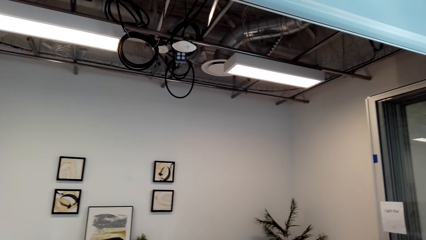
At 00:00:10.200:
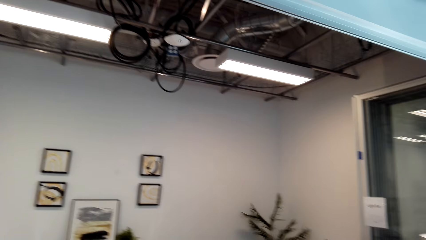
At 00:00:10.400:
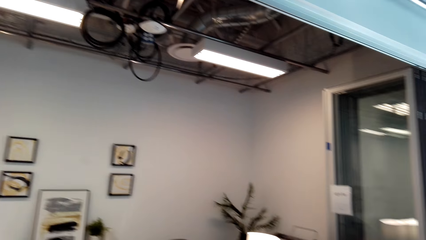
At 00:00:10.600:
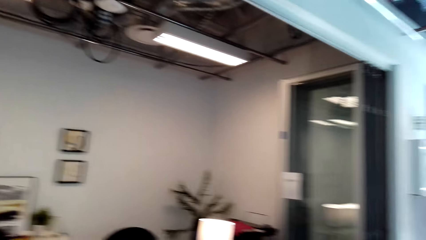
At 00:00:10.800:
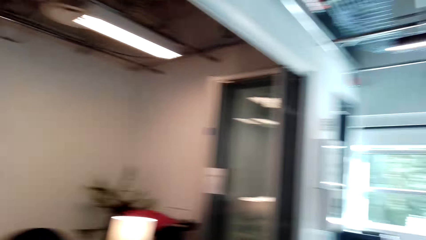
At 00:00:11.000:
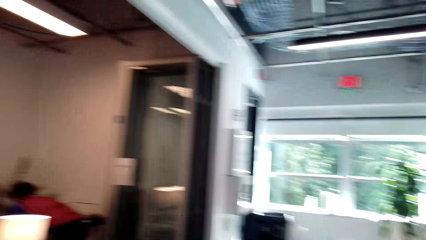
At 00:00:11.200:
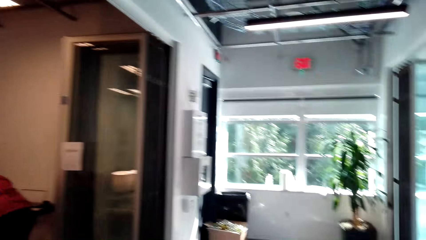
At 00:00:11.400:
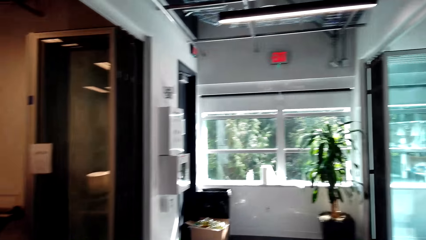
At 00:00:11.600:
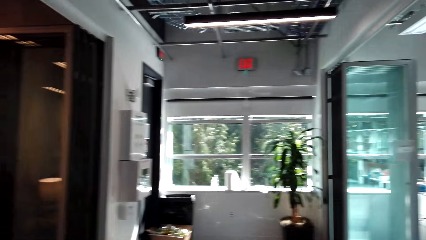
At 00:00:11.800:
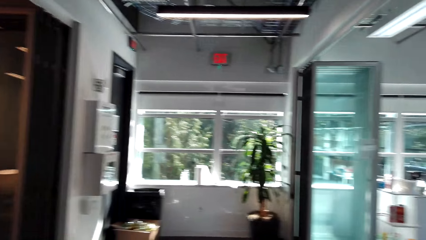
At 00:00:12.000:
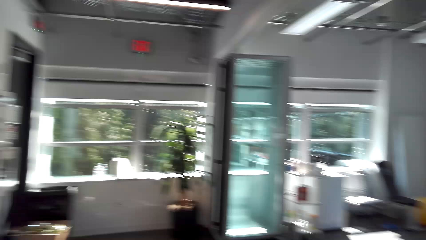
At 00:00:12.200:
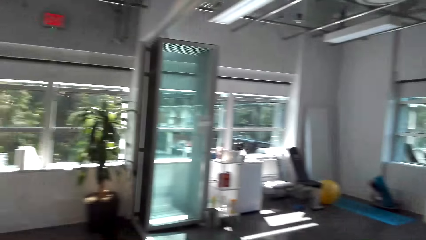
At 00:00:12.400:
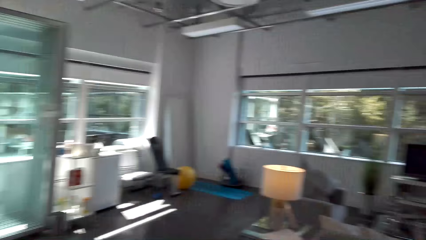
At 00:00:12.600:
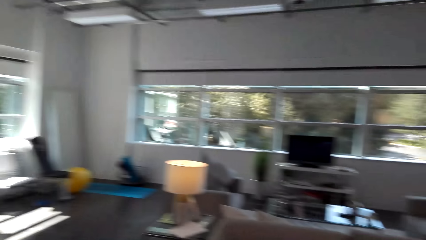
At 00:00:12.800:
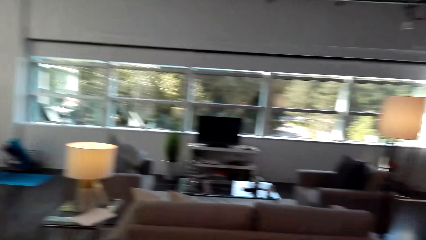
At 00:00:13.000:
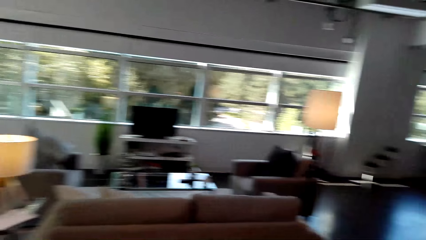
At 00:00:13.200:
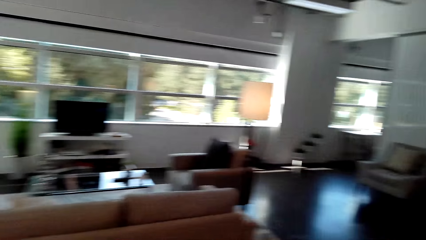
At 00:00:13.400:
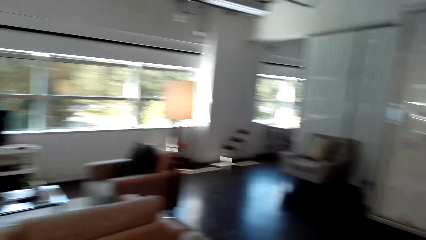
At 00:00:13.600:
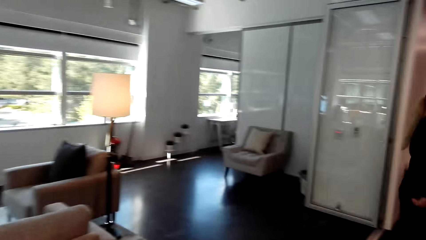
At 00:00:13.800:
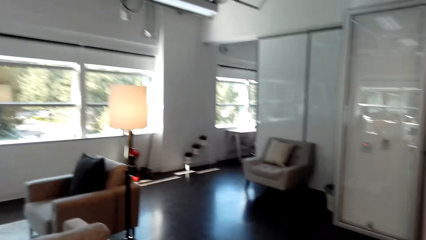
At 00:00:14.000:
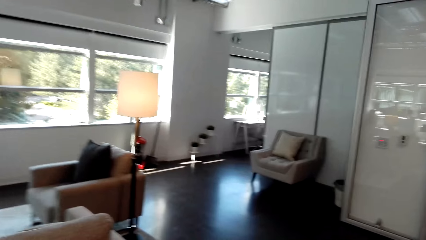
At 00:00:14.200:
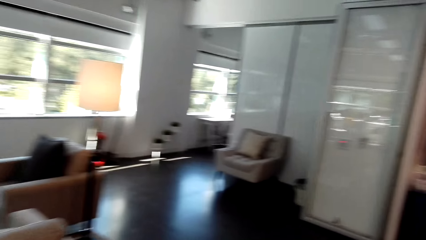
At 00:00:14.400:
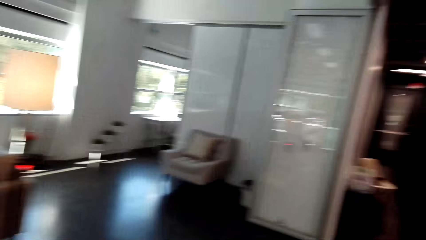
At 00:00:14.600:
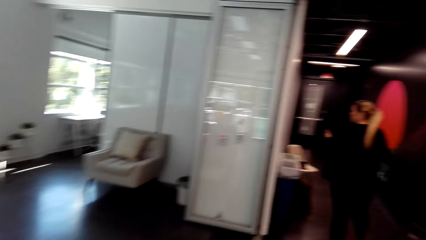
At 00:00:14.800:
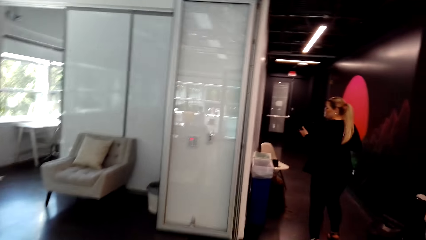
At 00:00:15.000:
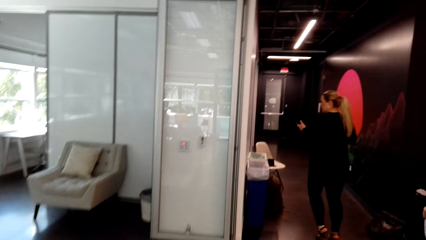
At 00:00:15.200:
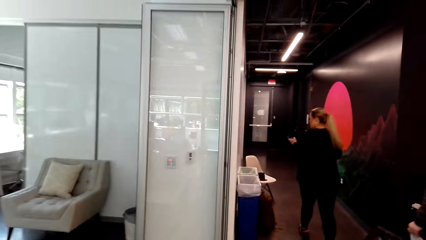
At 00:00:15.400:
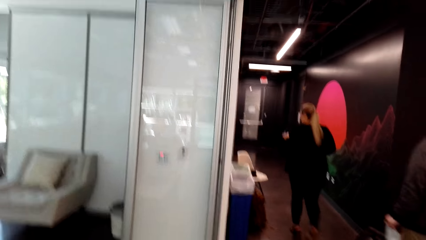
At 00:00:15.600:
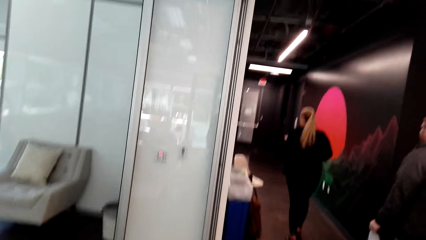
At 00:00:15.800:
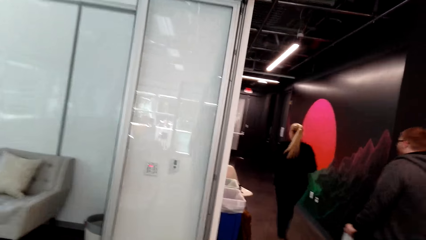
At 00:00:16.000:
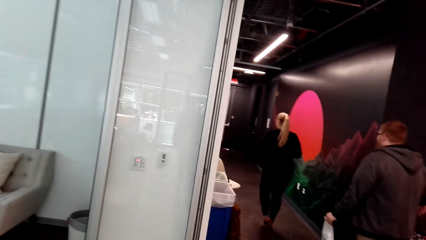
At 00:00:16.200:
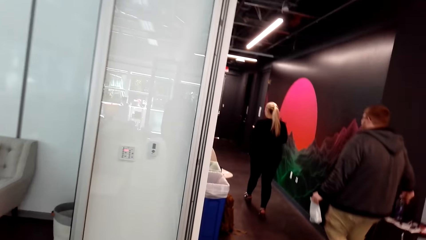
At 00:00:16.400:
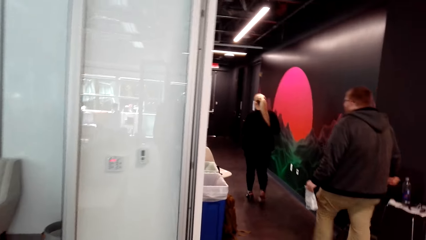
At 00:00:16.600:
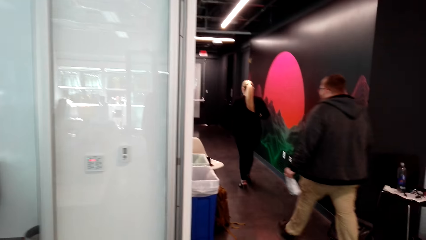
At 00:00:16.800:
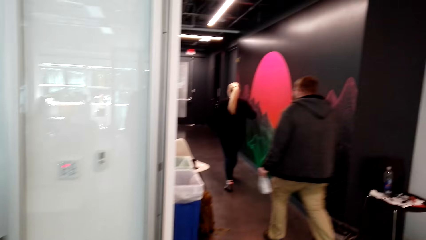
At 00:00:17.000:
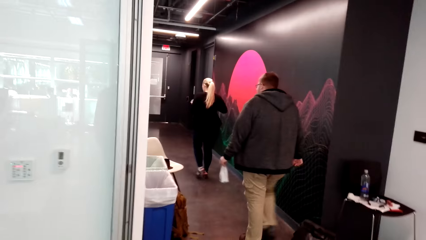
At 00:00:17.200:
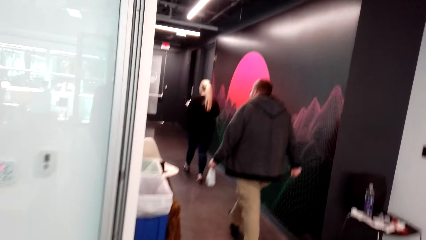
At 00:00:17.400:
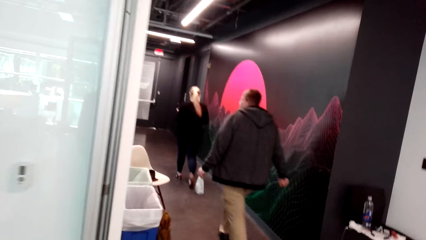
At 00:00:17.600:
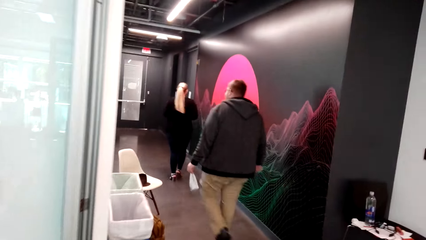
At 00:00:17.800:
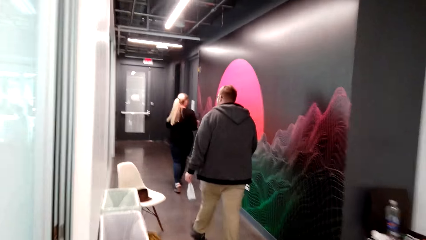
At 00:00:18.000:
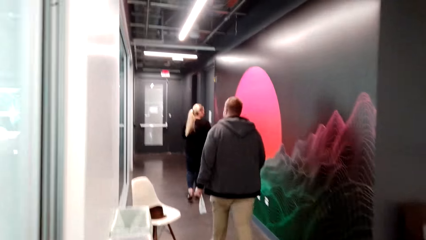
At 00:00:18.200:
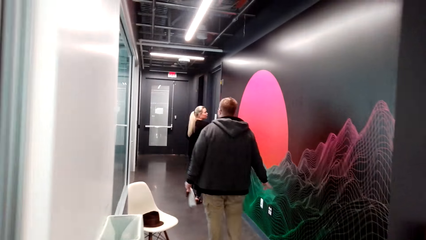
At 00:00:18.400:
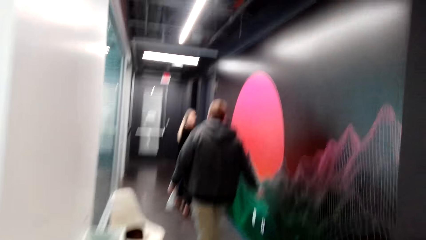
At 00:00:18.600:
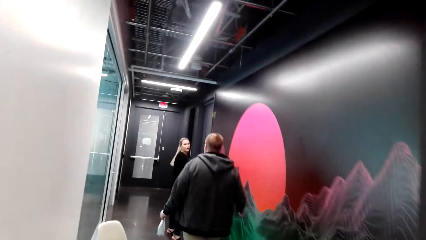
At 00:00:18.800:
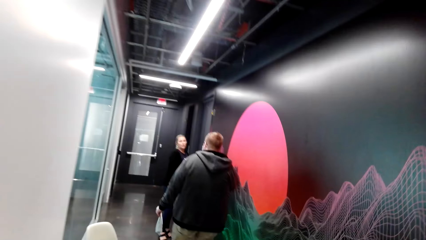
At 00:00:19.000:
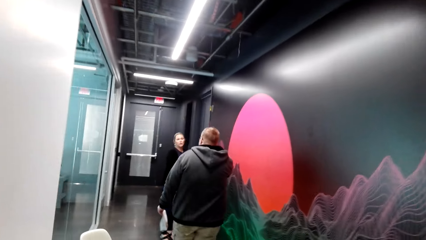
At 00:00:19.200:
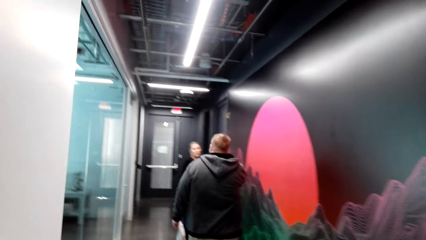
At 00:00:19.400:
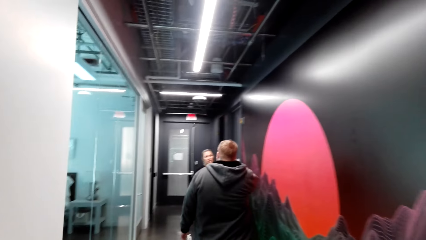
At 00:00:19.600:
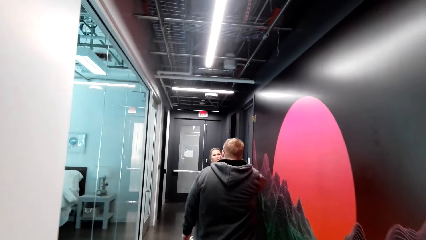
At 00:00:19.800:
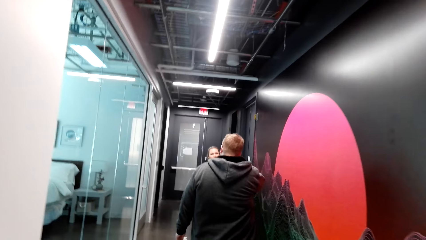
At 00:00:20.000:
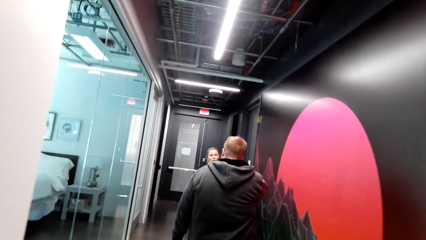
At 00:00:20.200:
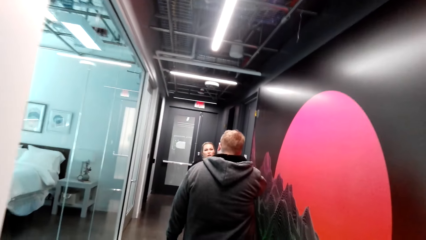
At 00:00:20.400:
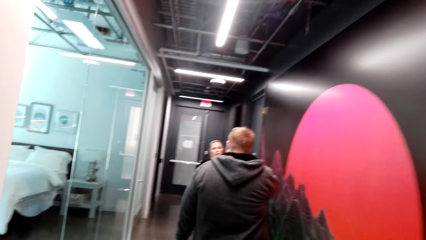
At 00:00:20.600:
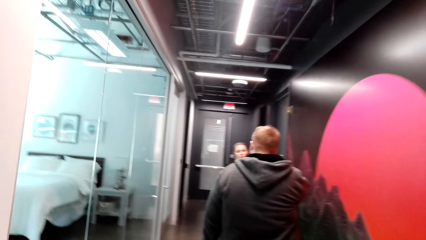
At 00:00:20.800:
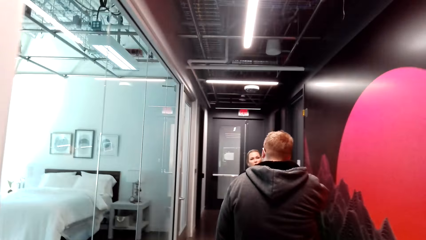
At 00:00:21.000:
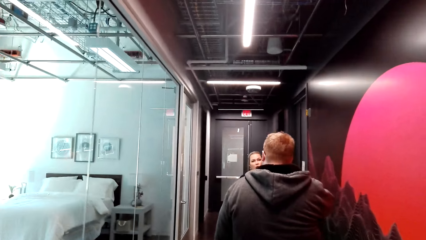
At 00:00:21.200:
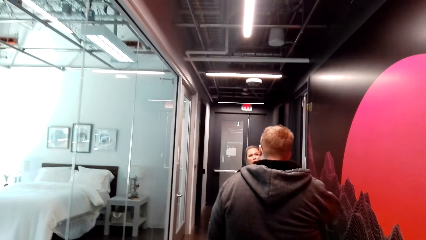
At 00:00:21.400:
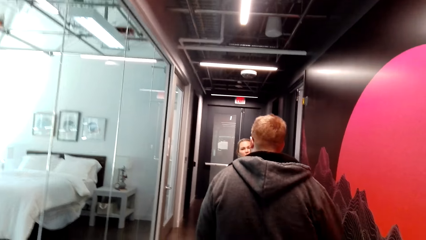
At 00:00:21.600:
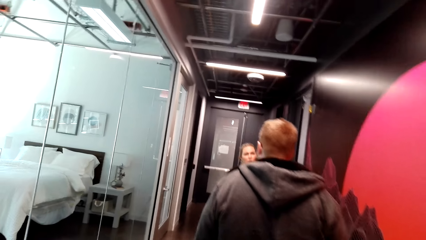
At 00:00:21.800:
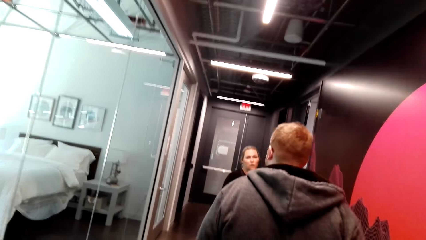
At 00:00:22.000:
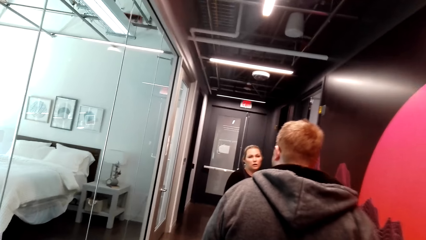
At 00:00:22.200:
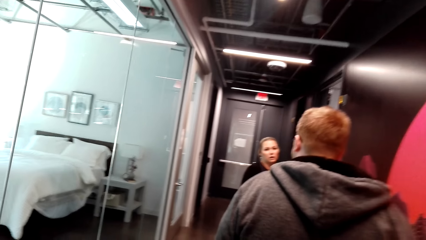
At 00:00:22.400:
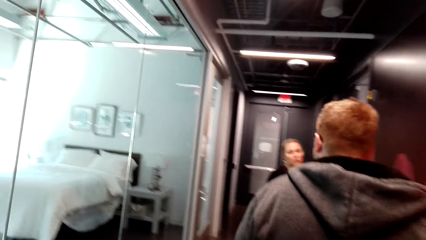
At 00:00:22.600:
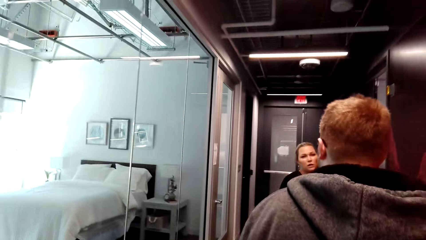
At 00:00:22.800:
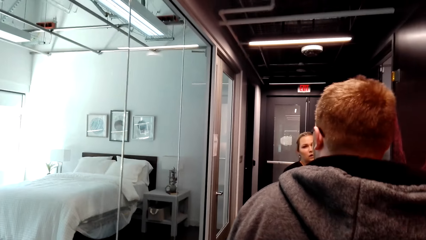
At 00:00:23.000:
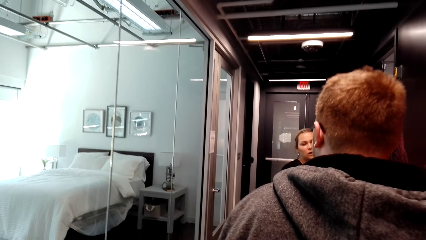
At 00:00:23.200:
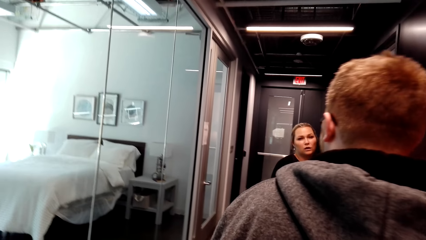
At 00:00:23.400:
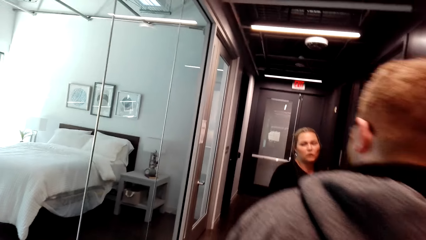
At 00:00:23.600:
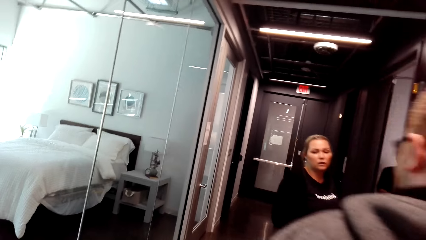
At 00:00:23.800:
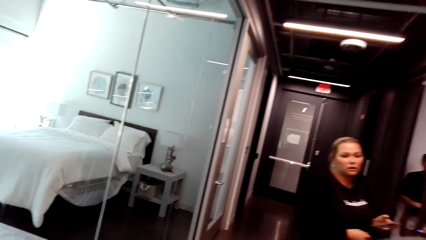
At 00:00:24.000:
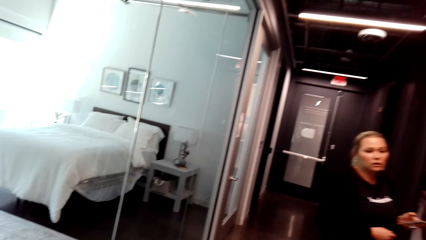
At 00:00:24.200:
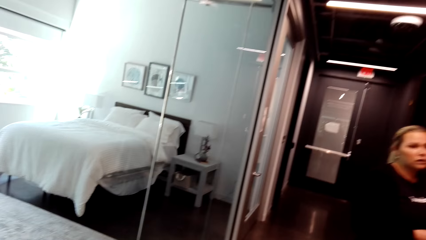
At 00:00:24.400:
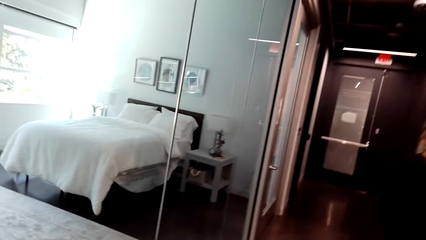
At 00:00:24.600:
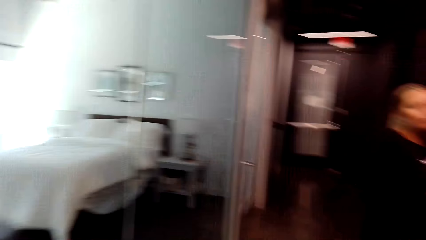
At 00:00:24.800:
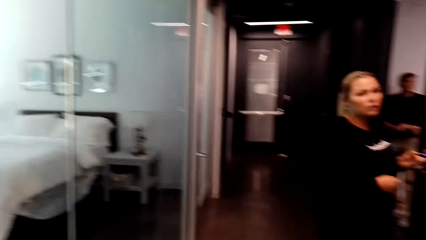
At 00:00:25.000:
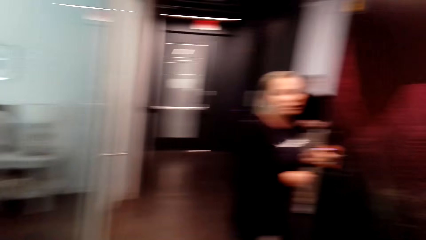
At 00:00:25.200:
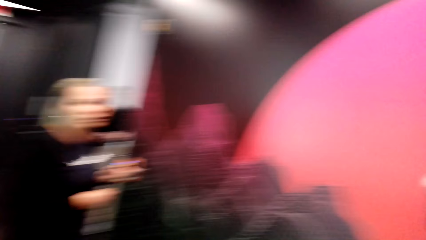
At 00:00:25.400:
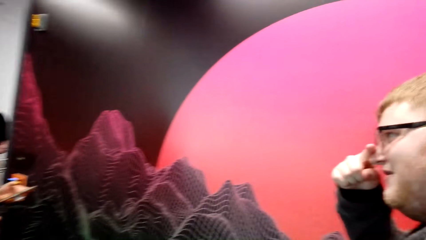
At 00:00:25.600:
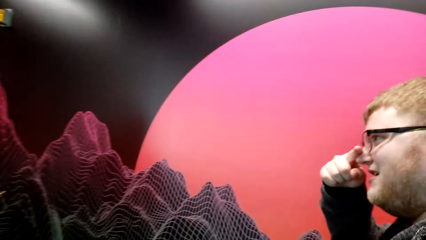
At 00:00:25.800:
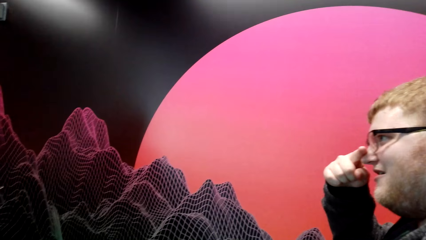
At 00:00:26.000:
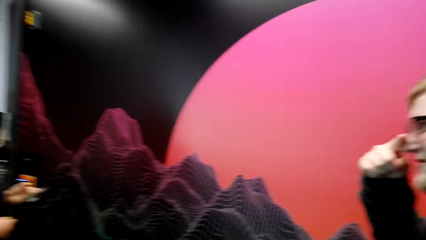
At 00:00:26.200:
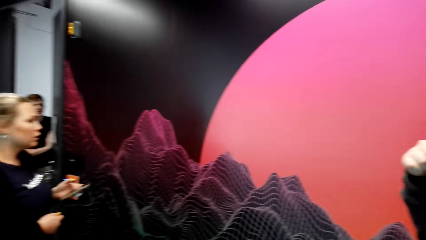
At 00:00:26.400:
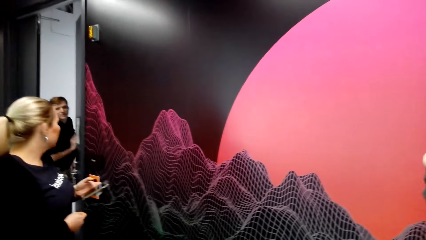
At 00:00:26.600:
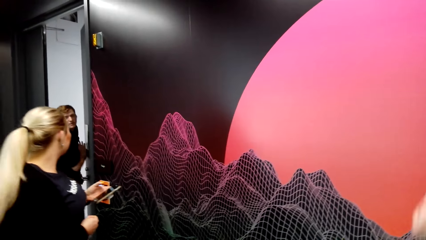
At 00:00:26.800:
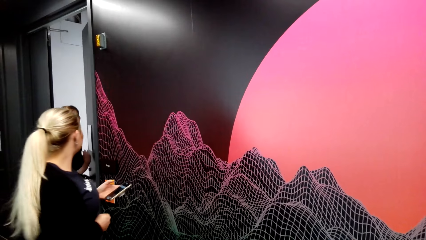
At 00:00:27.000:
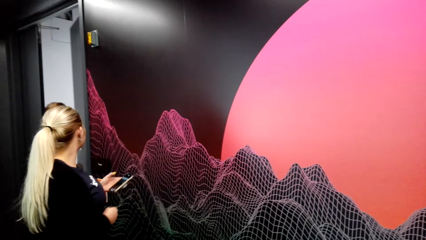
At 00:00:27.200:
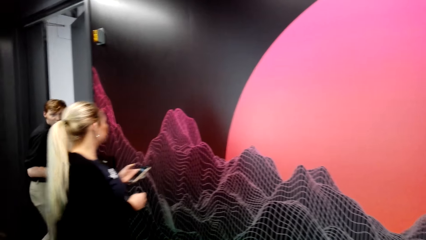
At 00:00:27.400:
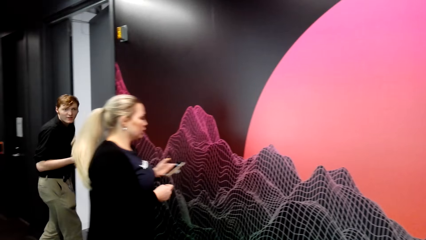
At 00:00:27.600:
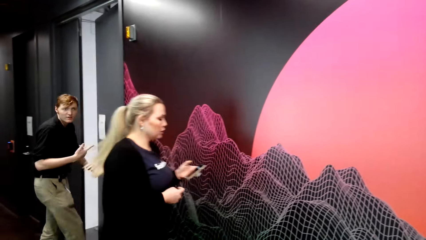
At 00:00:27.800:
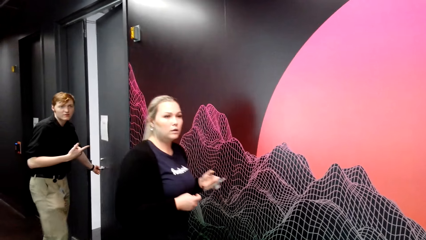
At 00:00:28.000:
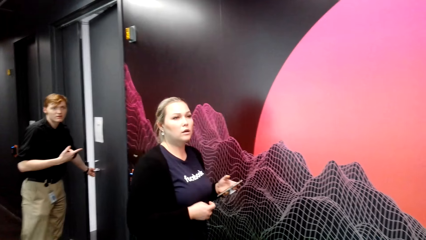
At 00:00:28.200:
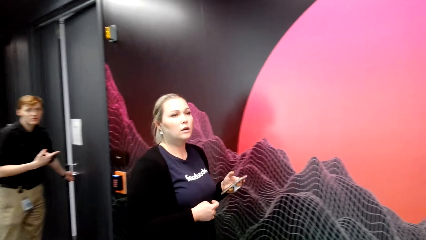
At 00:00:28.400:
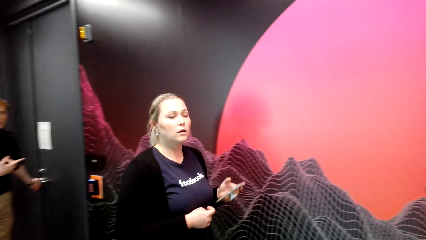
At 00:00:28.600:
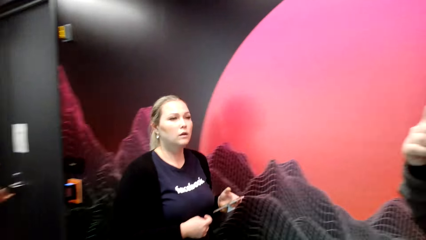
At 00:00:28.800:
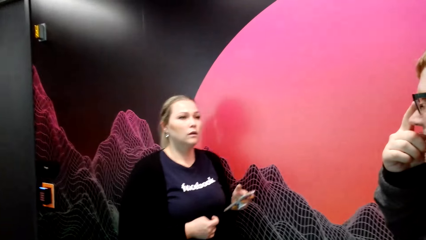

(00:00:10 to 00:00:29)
The camera wearer looks around. They walk. A woman walks. A man walks. The camera wearer walks. The woman stands. The camera wearer walks. The man talks. Another man closes a door. The woman walks.
